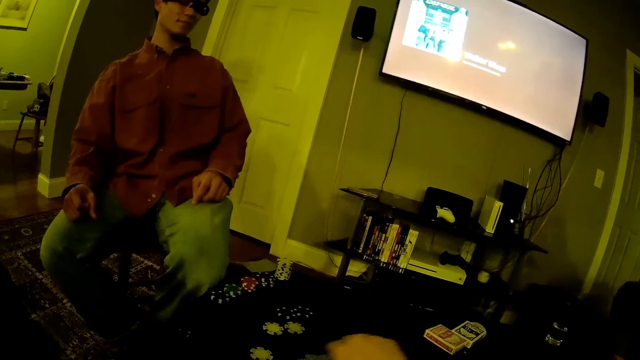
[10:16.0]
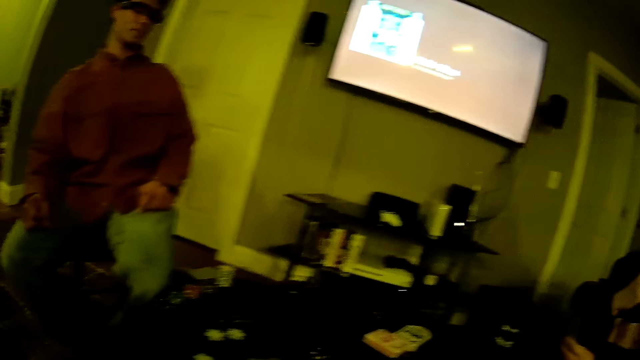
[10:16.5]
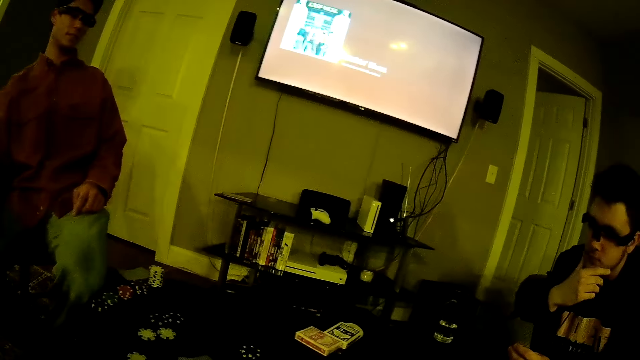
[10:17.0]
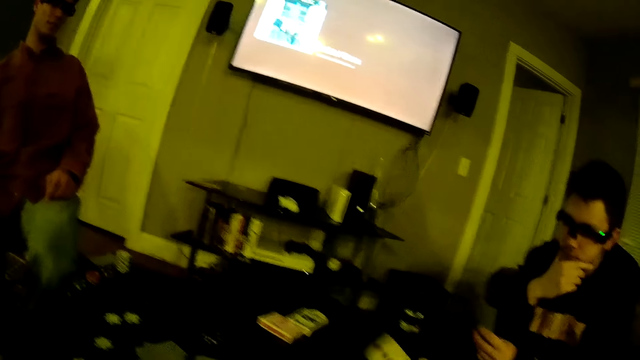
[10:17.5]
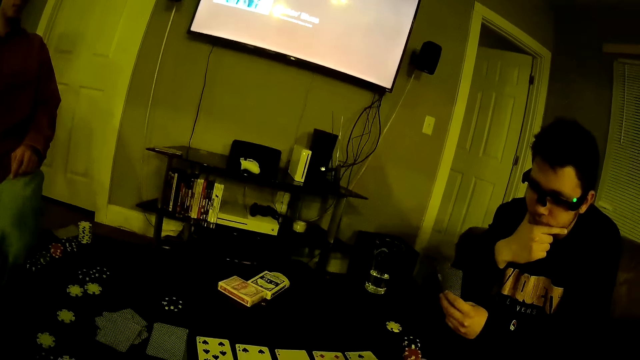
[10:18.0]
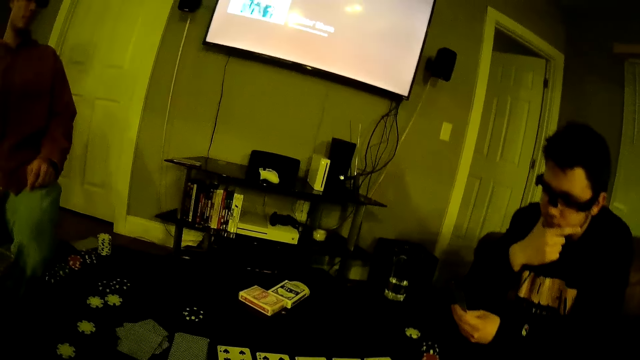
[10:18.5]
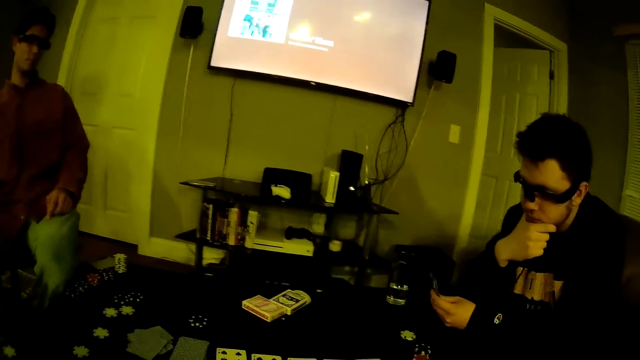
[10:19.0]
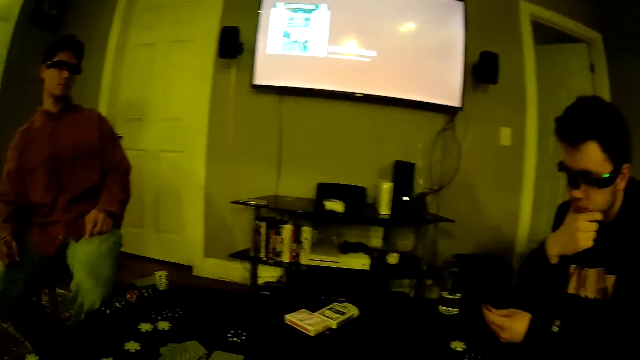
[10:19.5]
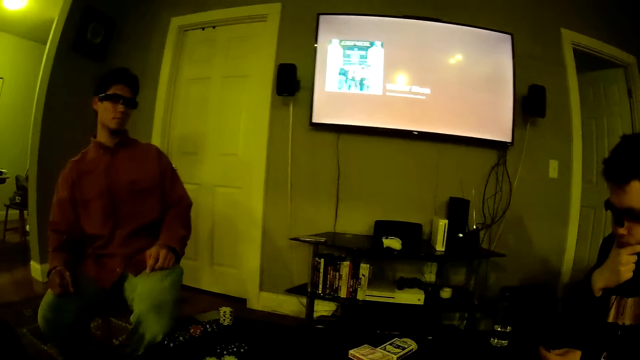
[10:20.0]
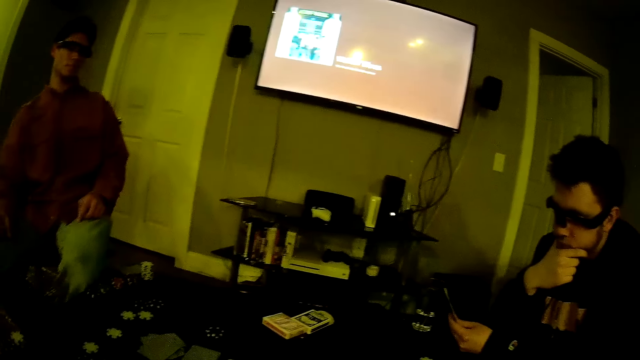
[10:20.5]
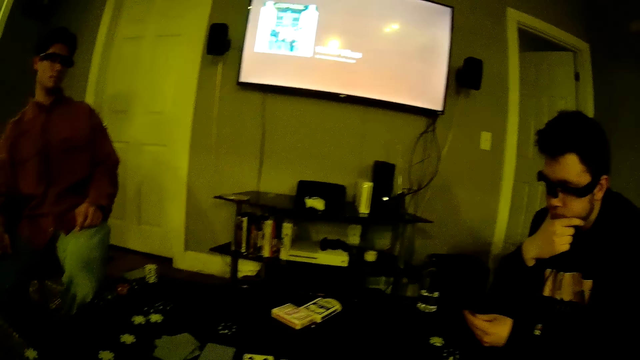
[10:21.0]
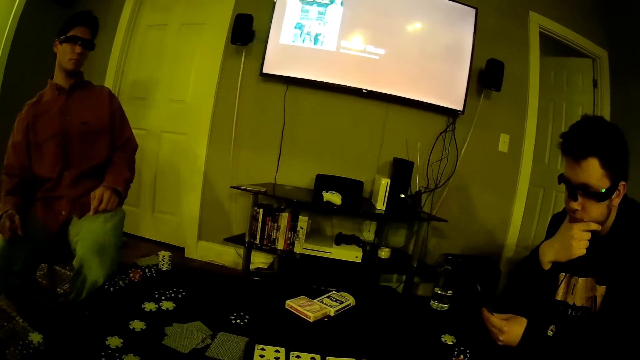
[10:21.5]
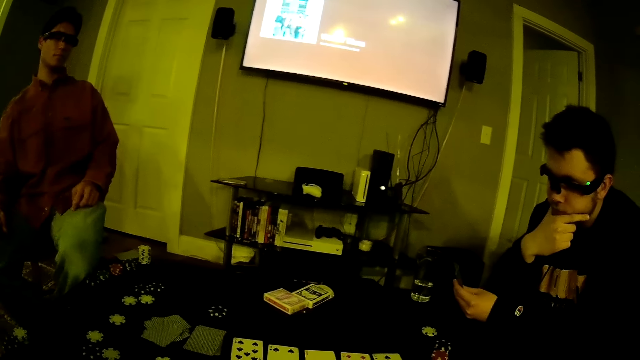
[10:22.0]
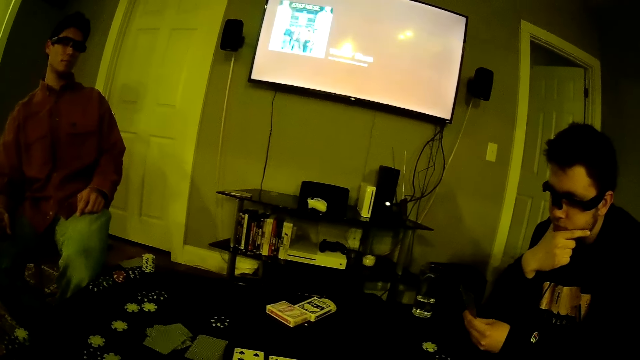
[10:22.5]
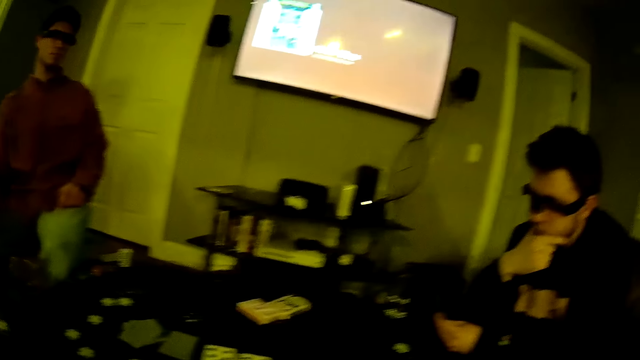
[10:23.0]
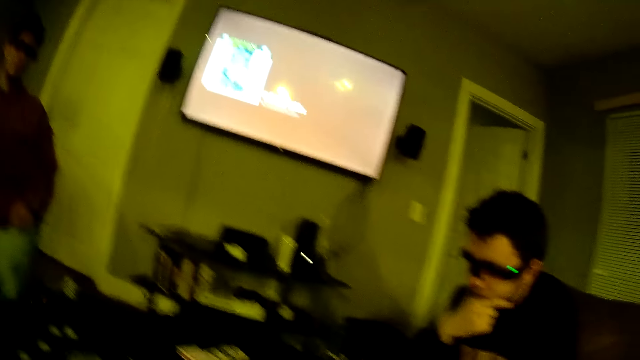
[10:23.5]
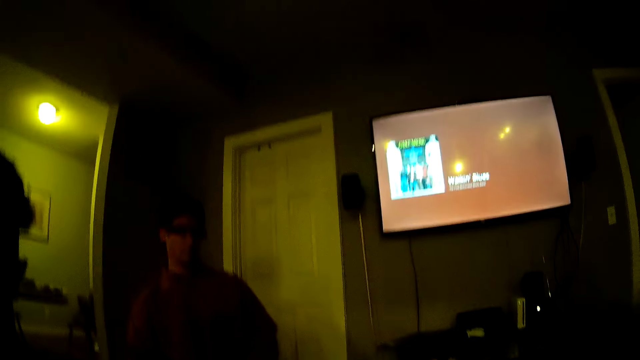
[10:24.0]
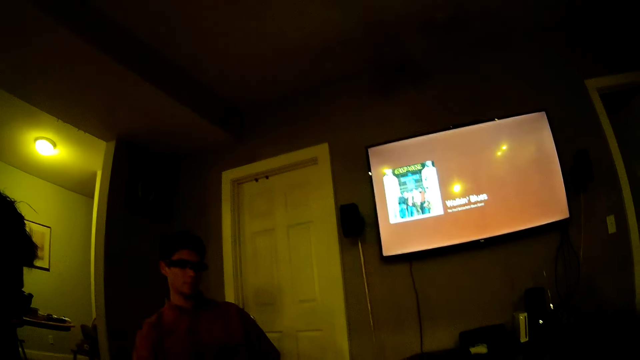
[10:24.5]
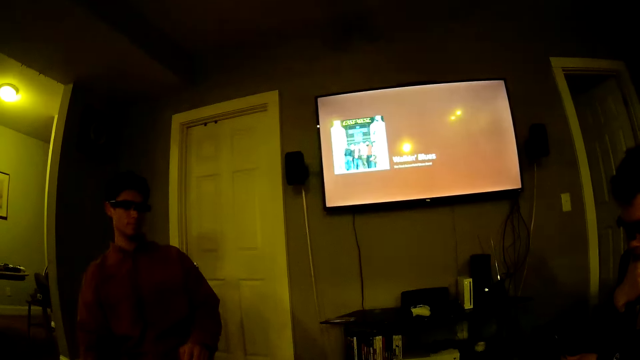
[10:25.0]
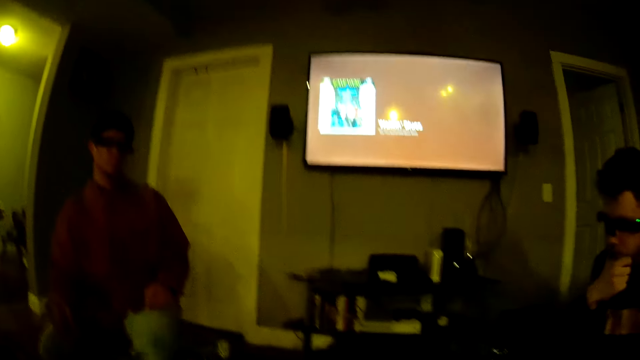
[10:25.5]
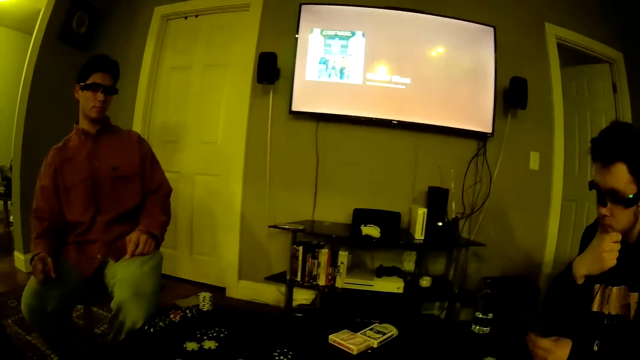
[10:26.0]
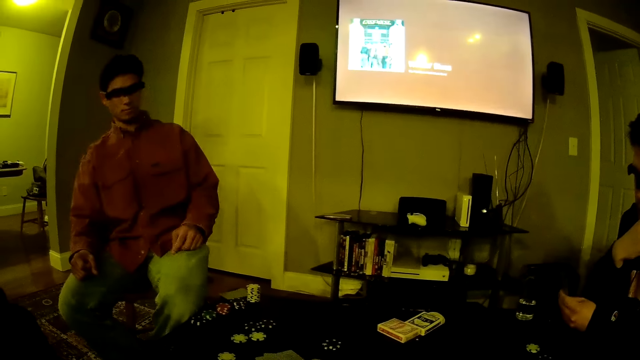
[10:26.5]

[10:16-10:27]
The camera wearer picks up a card on the table with his right hand. He converses. A man interacts with the camera wearer.

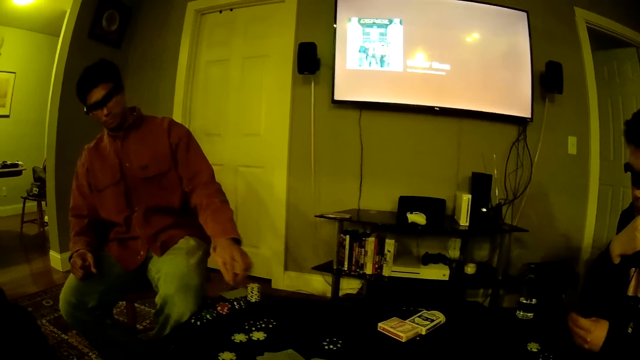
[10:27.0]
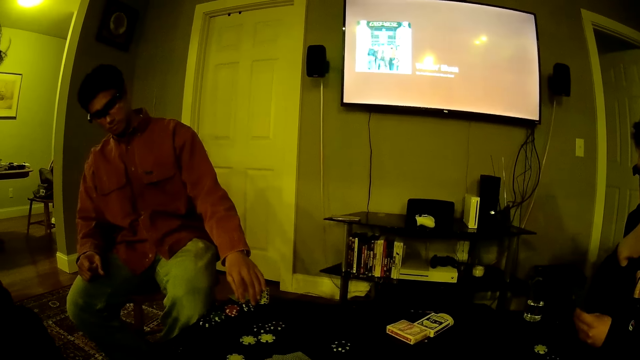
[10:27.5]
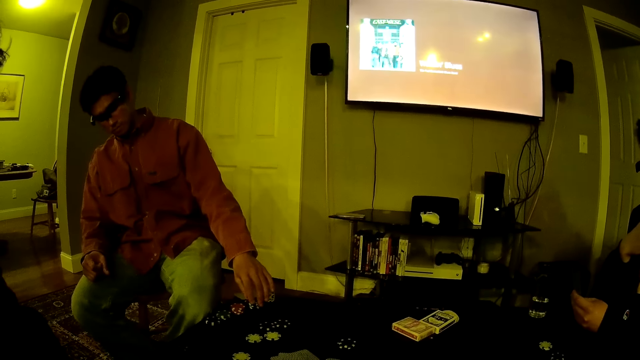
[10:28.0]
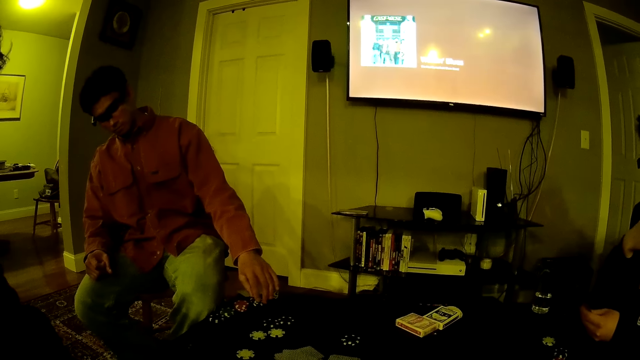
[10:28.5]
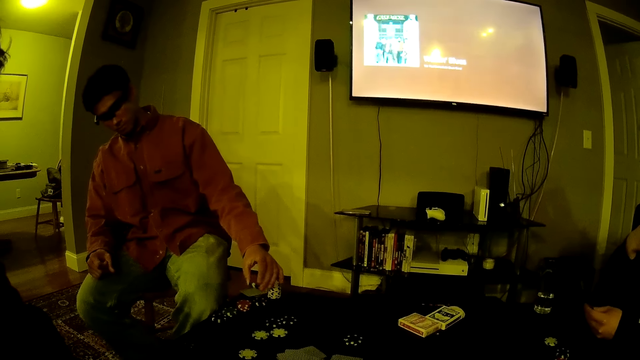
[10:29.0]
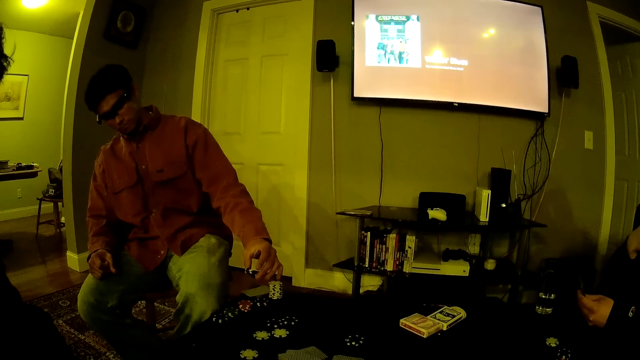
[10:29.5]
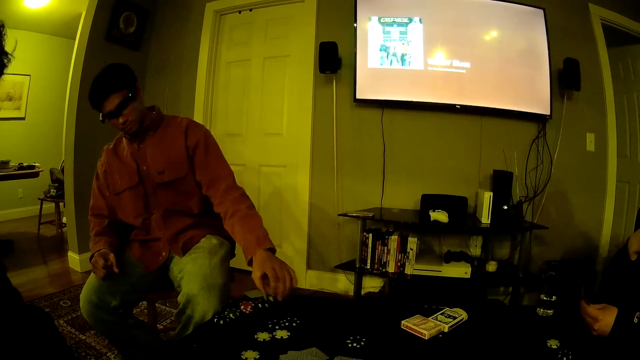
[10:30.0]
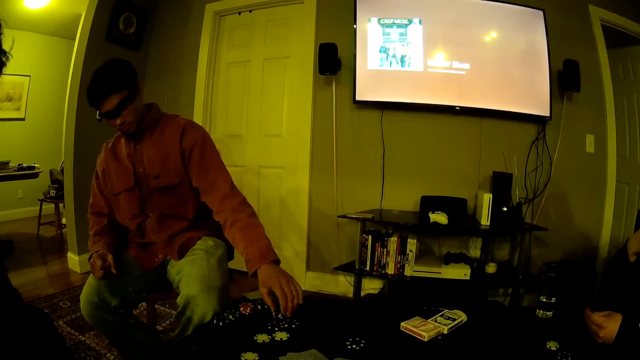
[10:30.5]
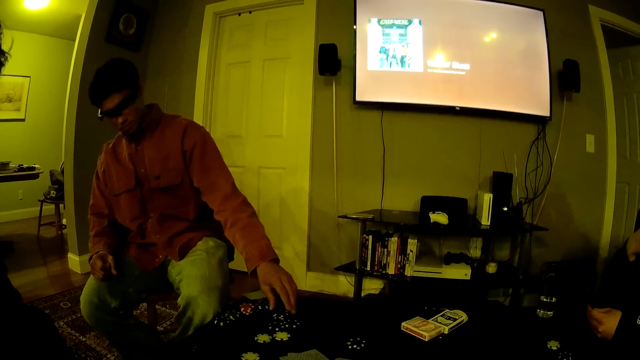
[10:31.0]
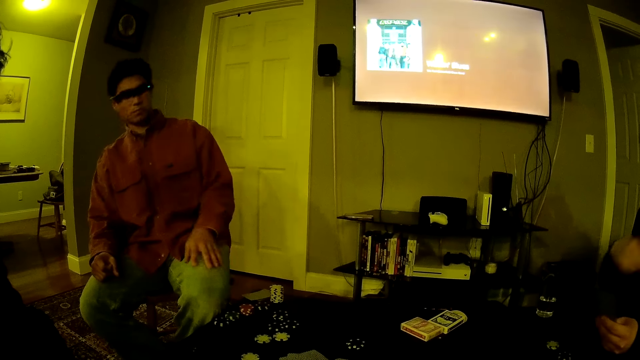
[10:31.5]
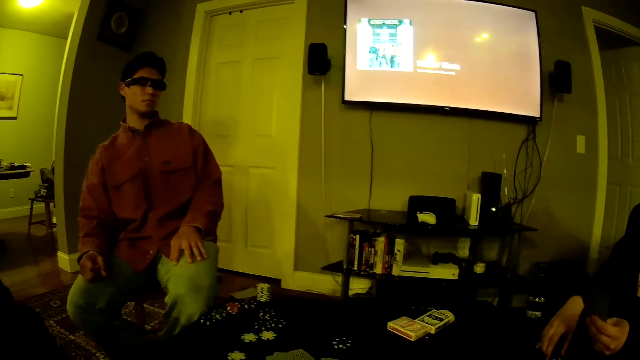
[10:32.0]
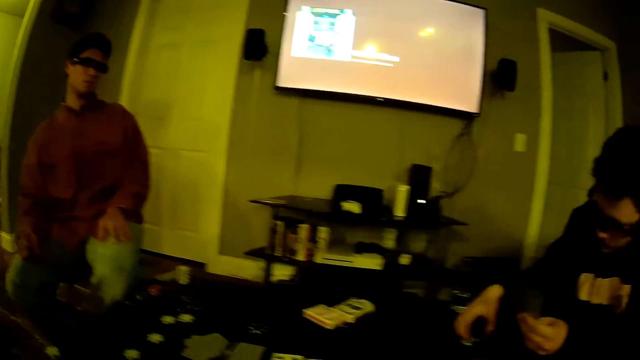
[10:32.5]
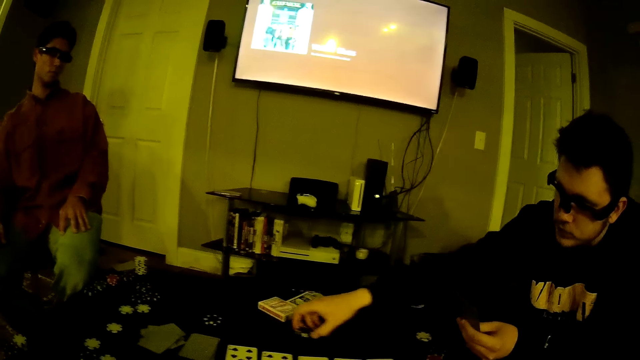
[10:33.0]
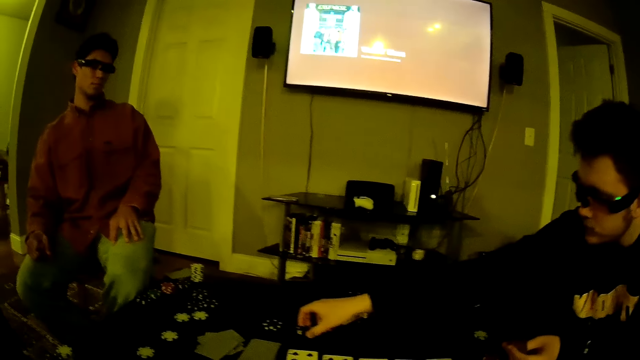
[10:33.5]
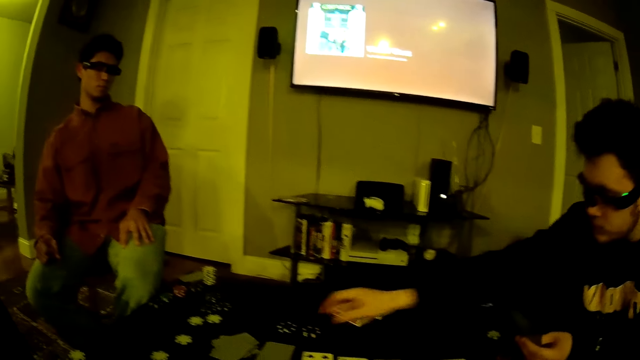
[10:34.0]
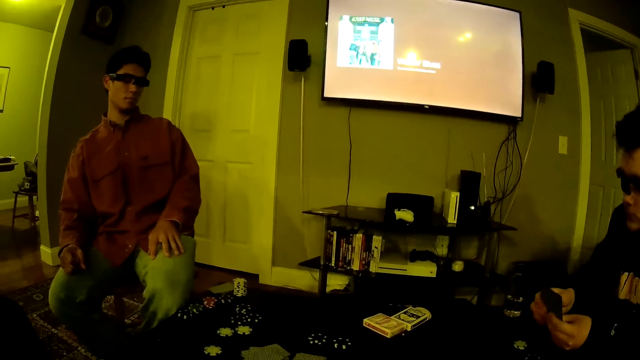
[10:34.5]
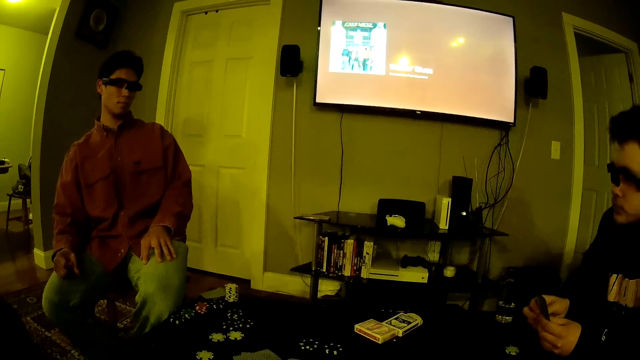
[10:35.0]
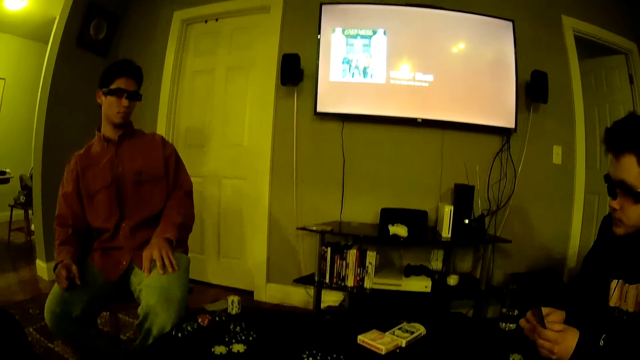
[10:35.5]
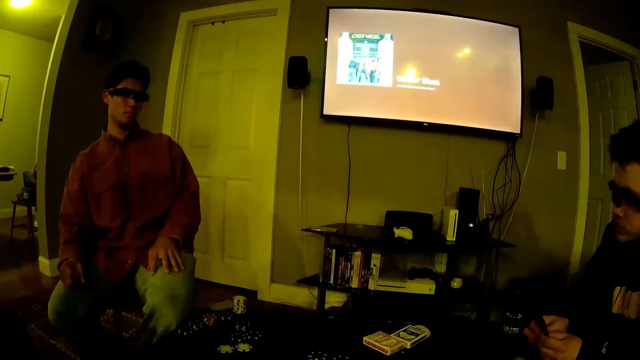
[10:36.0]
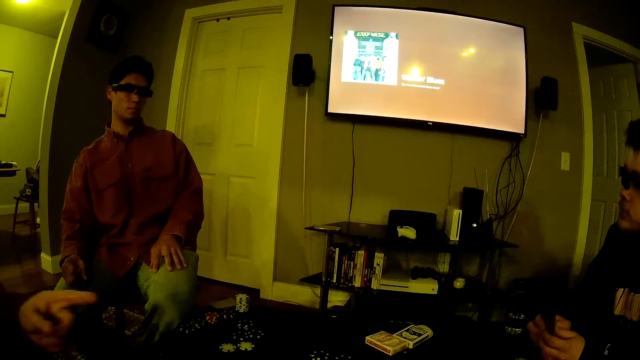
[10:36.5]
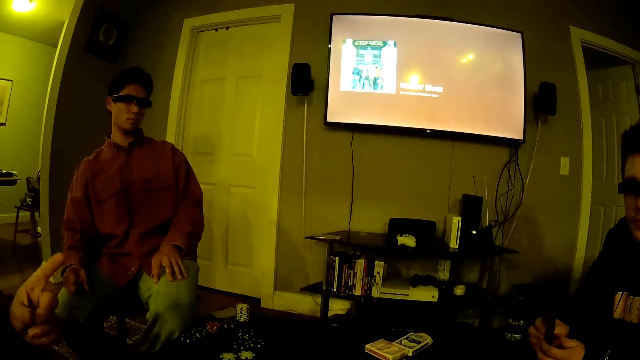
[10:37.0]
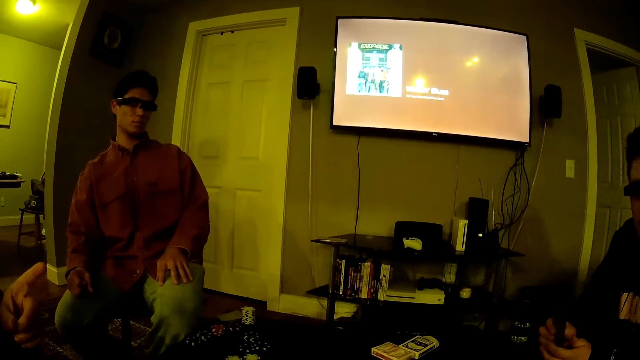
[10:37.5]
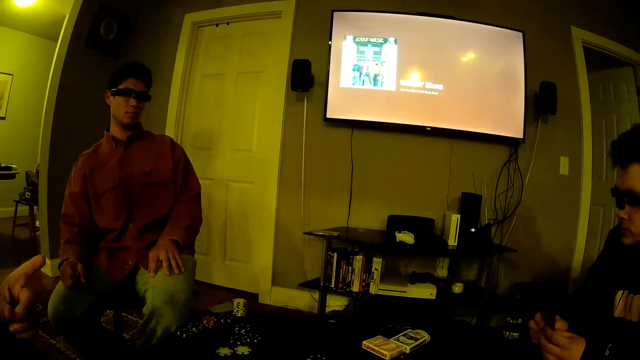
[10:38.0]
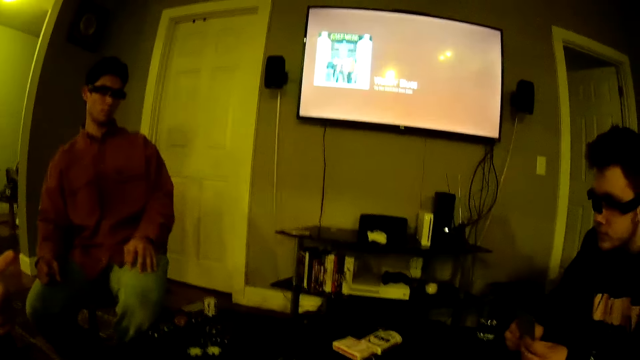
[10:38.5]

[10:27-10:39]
A man picks some poker chips on the table with his left hand. The man drops the poker chips on the table with his left hand. Another man picks some poker chips on the table with his right hand. The other man drops the poker chips on the table with his right hand and arranges the cards in his hands. The camera wearer converses.
